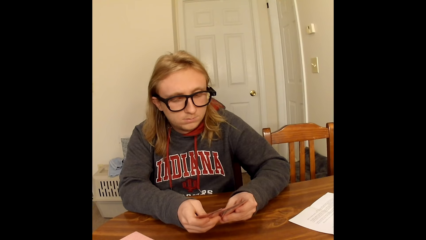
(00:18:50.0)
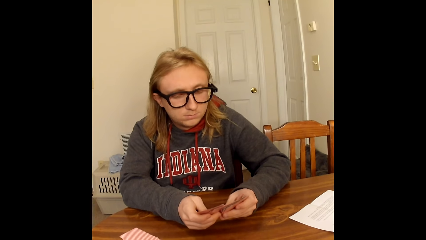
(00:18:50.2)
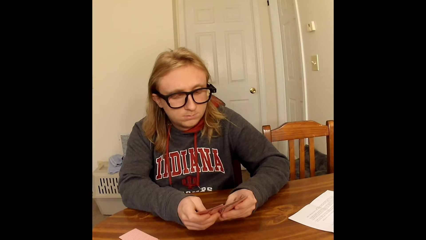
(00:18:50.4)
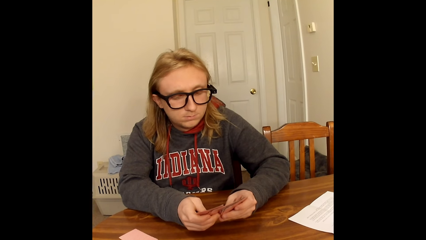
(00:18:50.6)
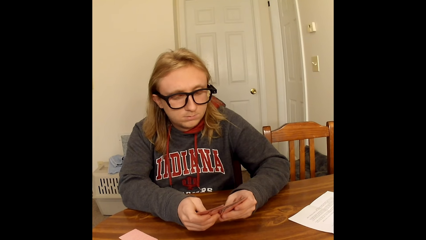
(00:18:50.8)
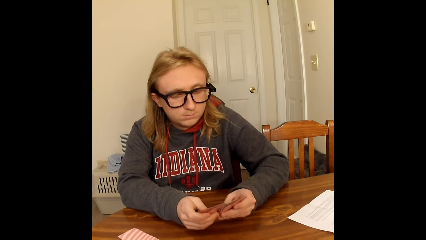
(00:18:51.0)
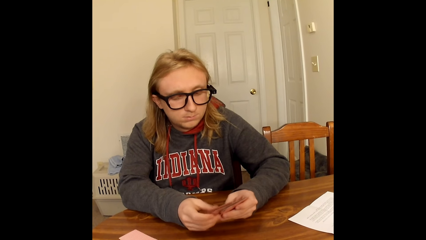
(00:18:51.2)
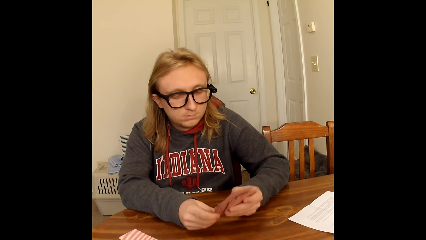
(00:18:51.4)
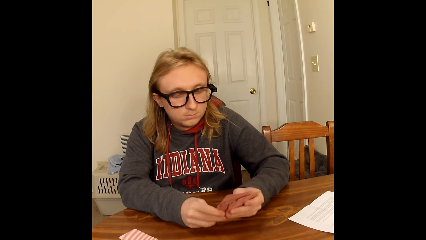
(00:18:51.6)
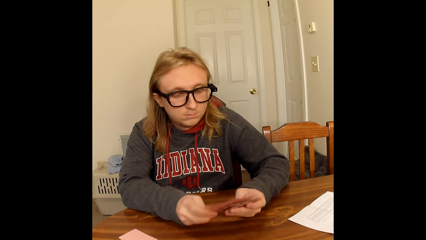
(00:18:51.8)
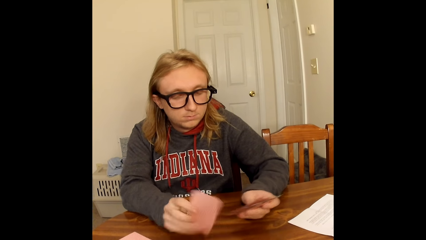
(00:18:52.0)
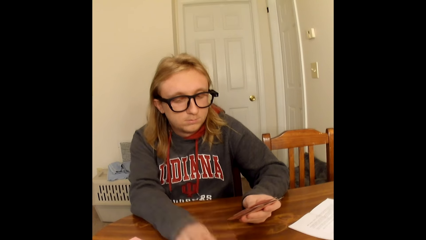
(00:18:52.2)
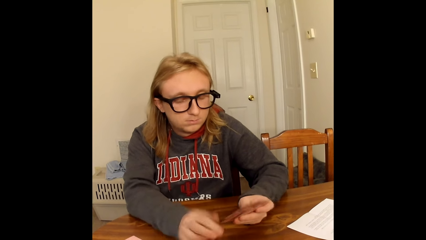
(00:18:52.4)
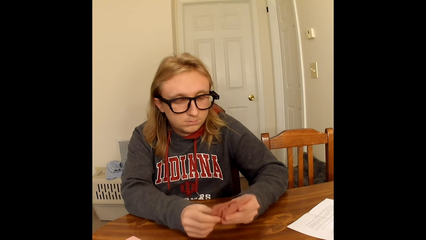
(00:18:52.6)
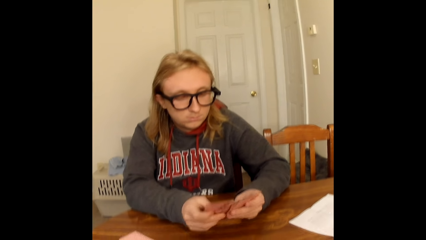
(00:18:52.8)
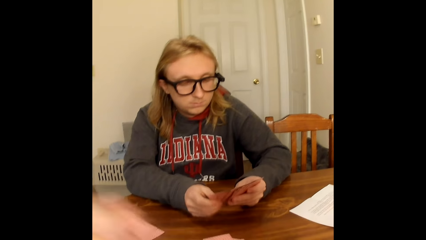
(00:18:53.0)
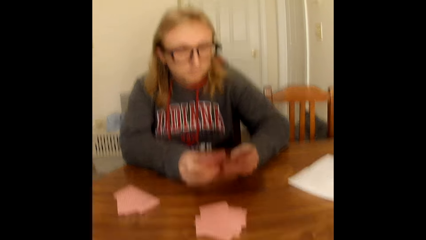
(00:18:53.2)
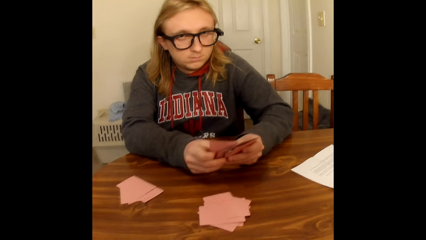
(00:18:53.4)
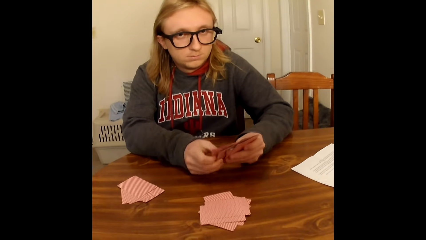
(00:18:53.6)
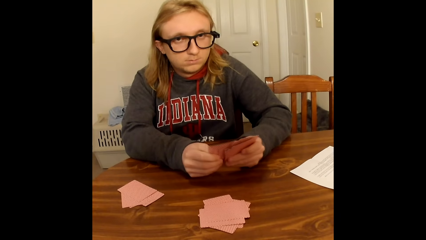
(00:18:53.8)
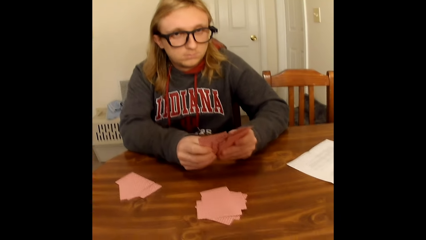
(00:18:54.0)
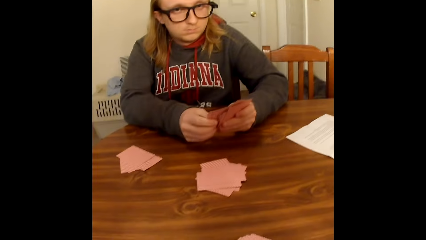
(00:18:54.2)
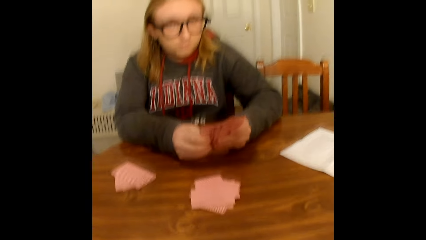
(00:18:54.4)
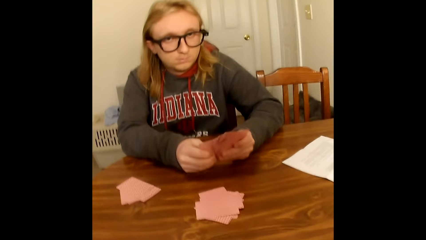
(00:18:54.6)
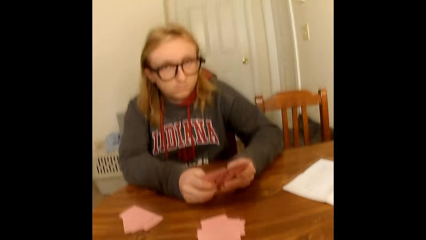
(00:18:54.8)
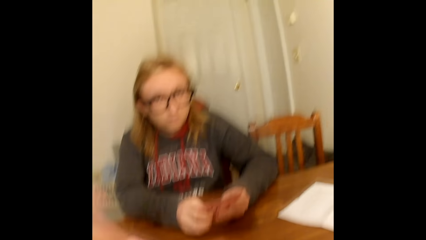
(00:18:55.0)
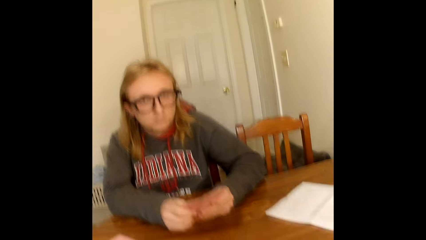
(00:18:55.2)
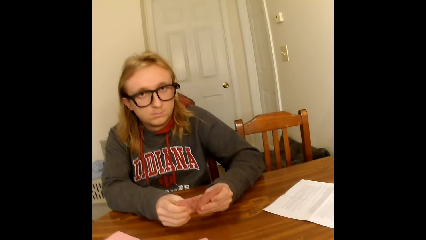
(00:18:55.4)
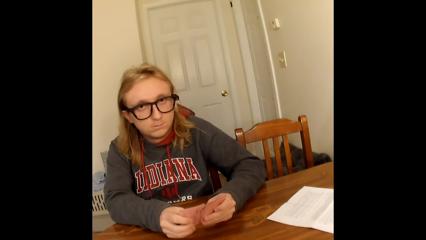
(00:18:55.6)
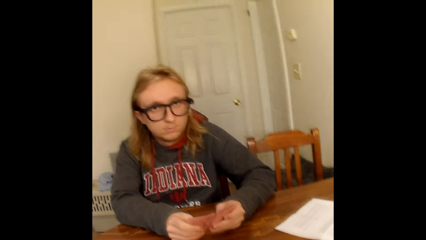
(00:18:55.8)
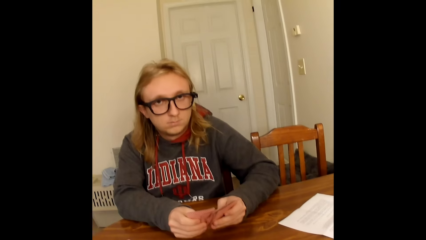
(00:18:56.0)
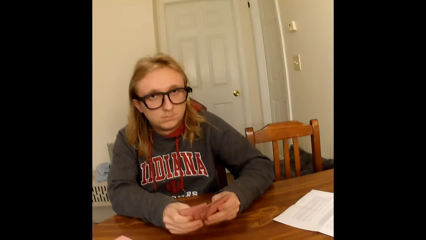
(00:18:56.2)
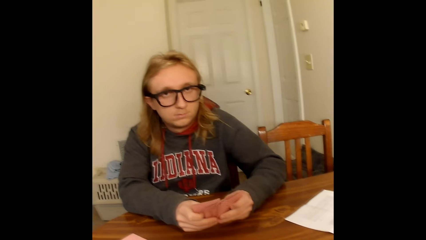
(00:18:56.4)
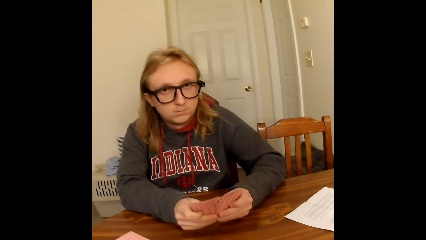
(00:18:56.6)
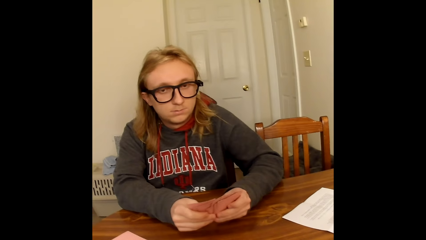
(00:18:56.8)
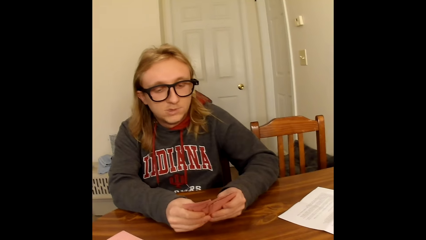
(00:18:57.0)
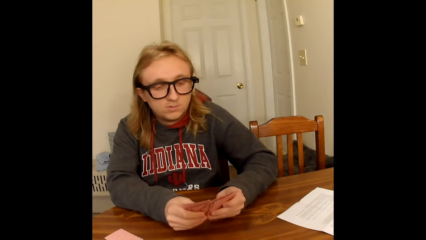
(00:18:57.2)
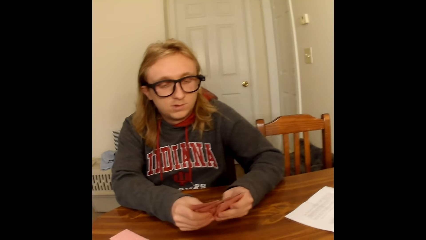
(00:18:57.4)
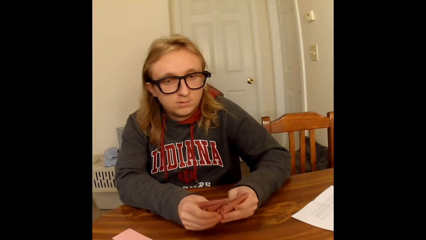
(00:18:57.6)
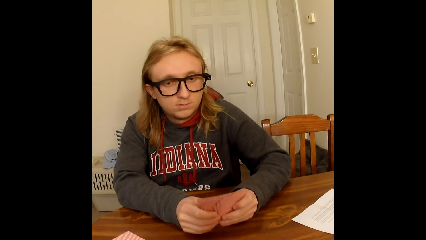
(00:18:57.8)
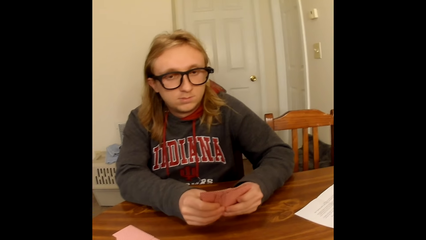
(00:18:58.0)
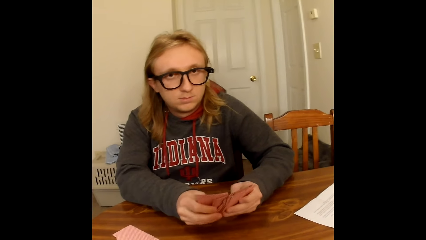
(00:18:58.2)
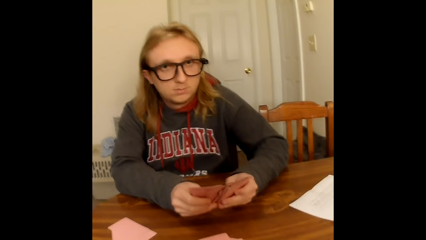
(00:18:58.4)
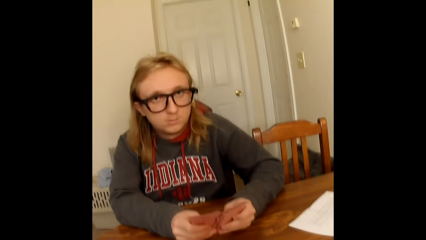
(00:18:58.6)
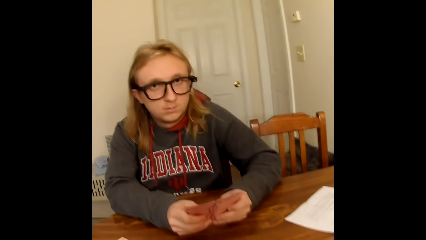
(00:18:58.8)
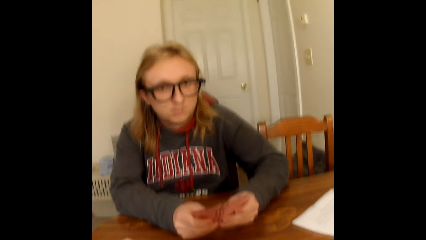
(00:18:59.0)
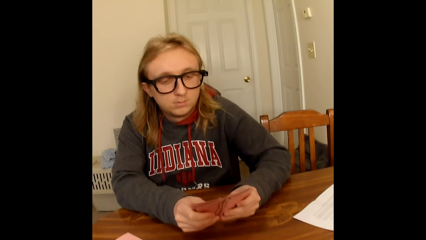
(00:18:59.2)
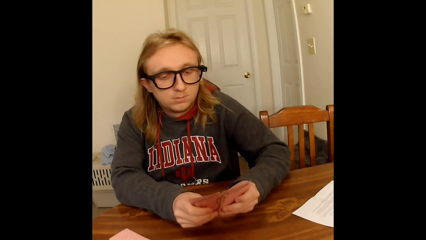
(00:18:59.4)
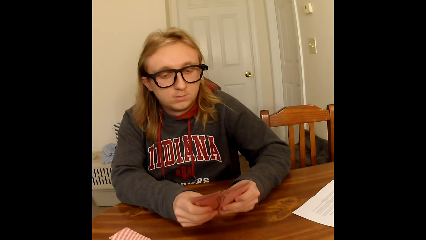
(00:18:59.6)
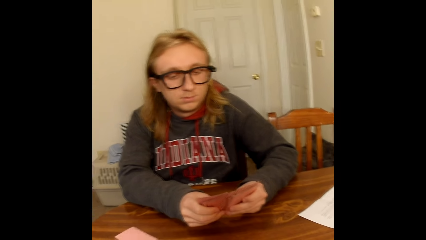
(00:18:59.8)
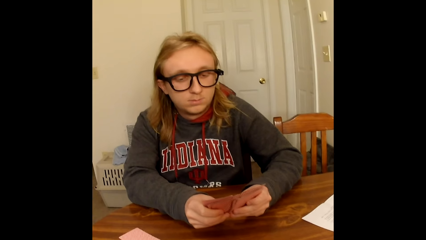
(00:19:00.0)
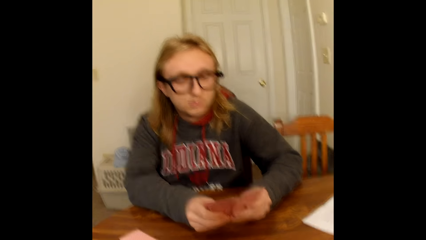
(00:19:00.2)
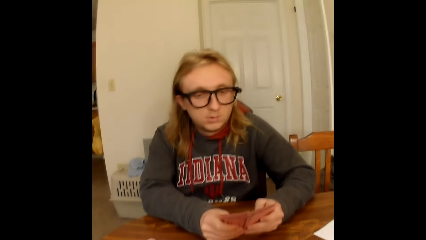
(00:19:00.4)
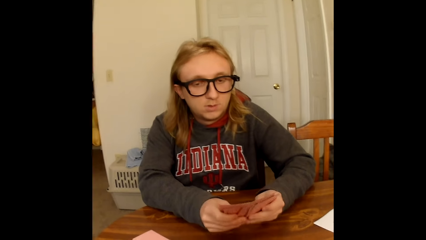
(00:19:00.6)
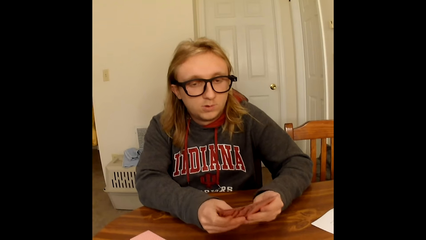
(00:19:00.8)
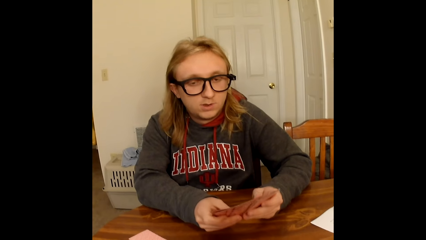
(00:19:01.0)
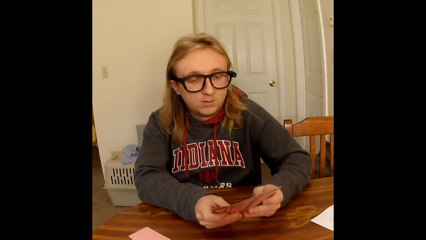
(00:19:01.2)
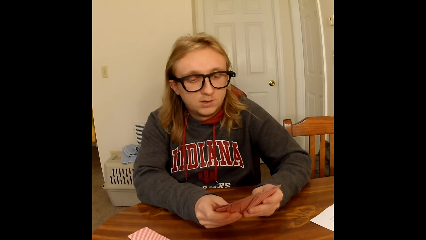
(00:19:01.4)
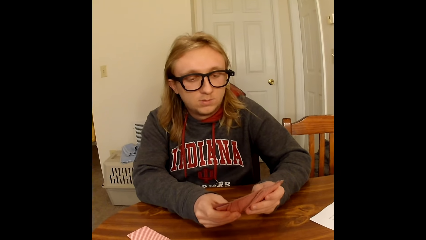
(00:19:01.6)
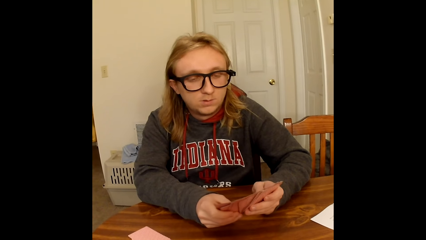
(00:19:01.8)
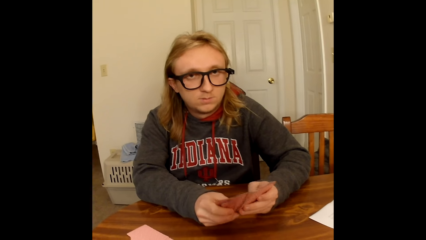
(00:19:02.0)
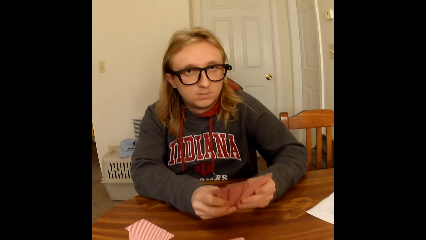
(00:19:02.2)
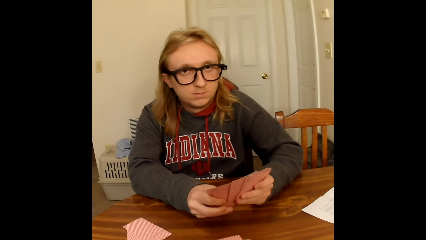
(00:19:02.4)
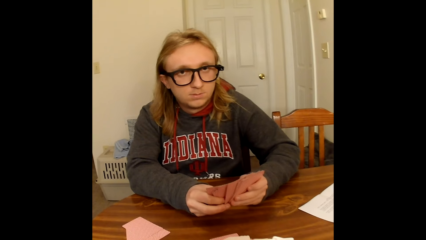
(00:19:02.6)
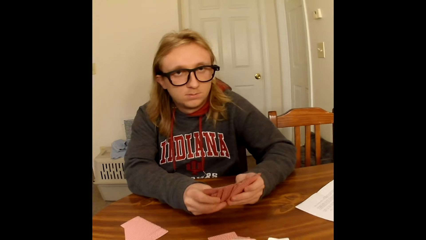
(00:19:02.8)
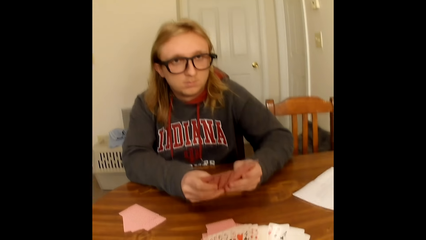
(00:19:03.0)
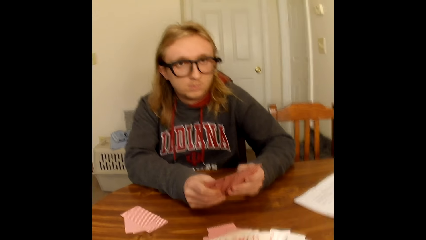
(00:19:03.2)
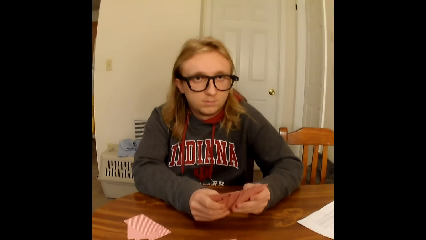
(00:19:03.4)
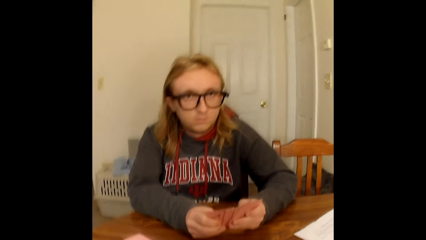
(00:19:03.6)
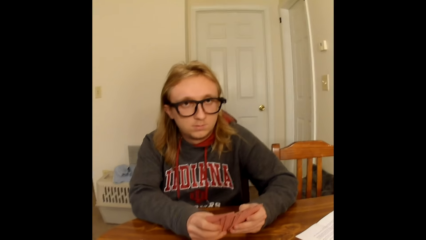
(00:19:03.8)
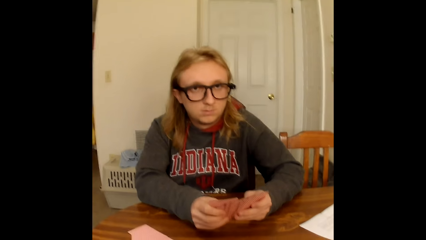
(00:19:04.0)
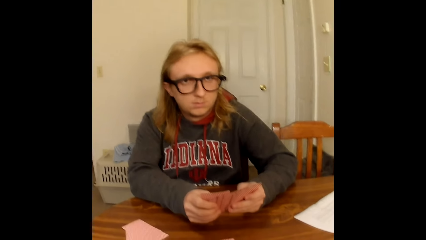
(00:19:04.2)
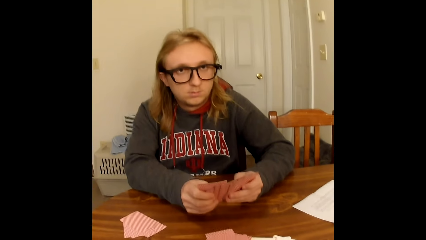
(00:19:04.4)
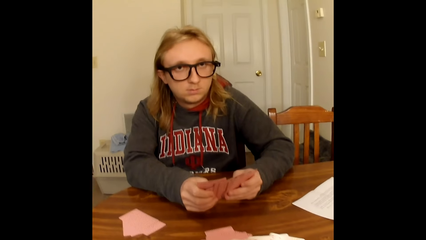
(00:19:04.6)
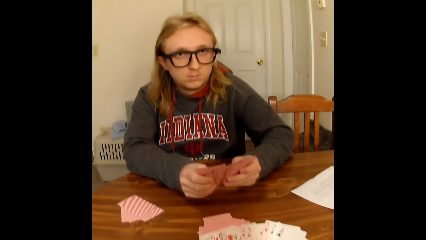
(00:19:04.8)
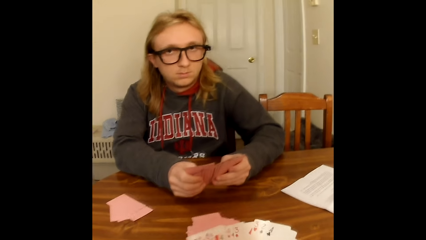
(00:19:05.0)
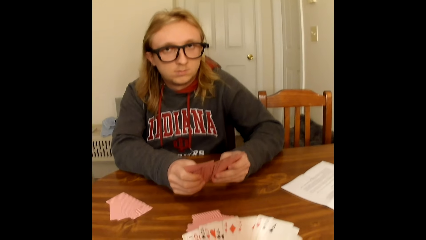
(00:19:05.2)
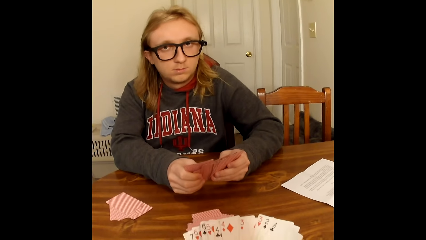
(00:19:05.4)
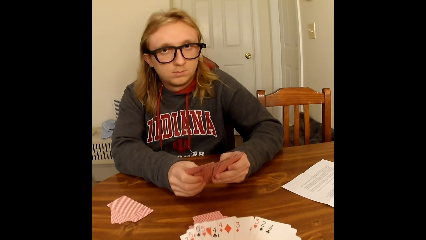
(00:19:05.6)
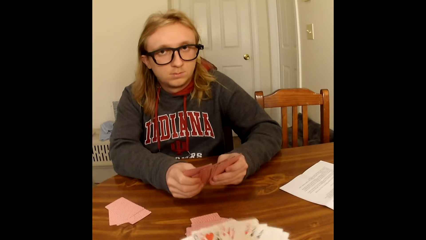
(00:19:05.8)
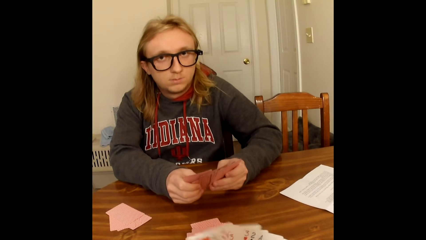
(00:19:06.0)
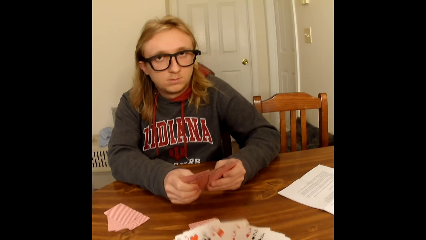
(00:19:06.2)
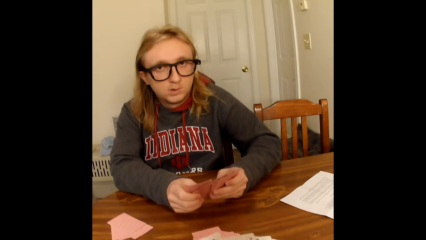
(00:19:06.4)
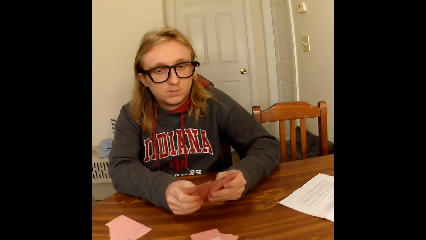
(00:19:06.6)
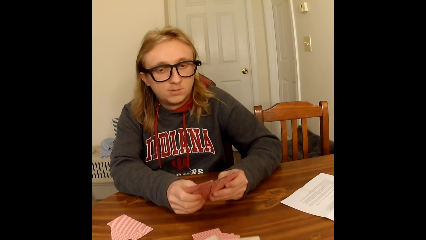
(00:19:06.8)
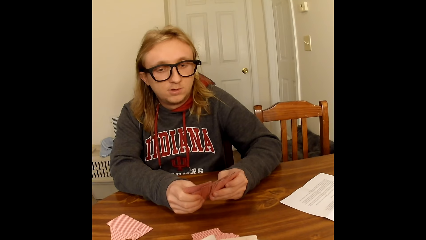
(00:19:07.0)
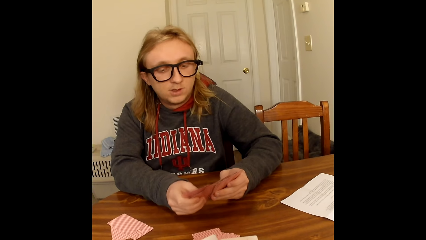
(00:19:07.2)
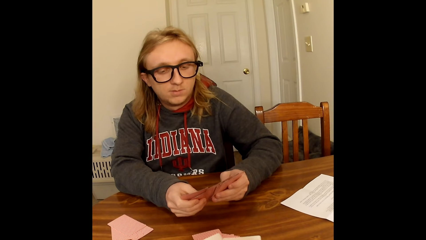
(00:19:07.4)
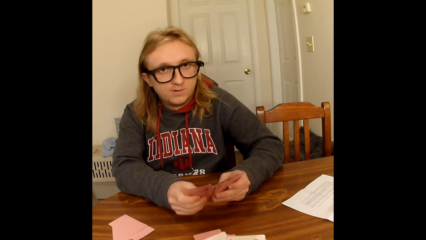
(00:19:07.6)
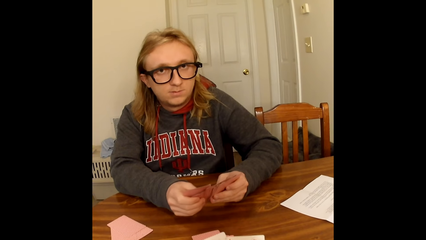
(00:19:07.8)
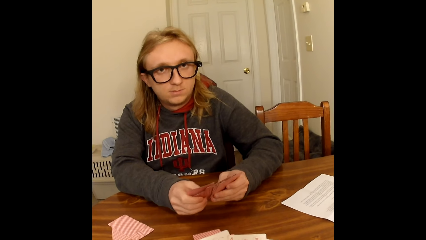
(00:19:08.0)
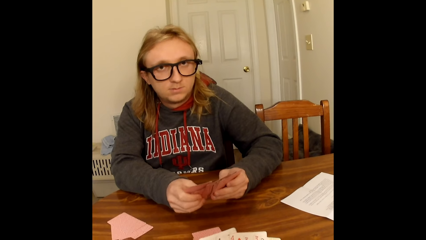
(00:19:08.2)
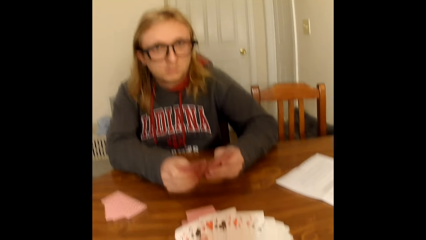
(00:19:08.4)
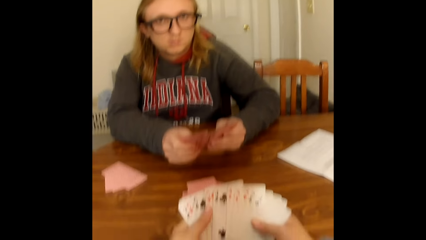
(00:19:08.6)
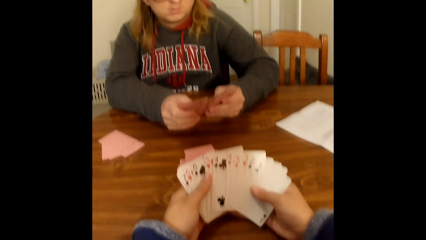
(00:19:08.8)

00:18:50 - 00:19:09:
The man places a card on the table with his right hand and places two cards on the table with his right hand. The camera wearer moves the hand. The man holds the cards in his left hand with both hands. The camera wearer arranges the cards. They converse. The man converses. The camera wearer converses and looks at the cards. They converse. The man converses.
